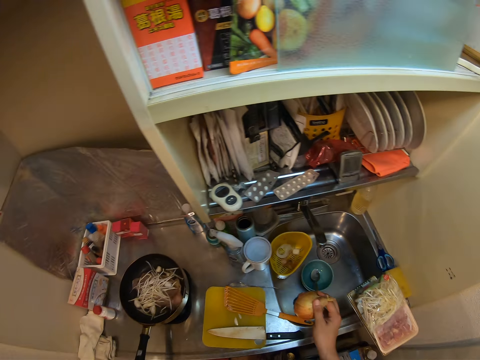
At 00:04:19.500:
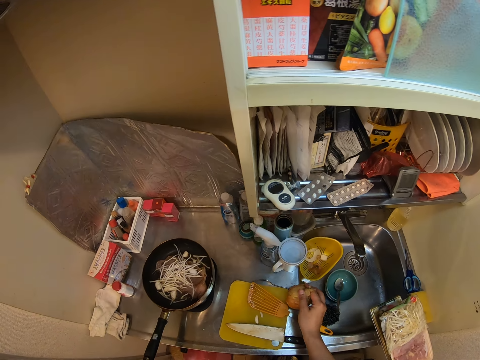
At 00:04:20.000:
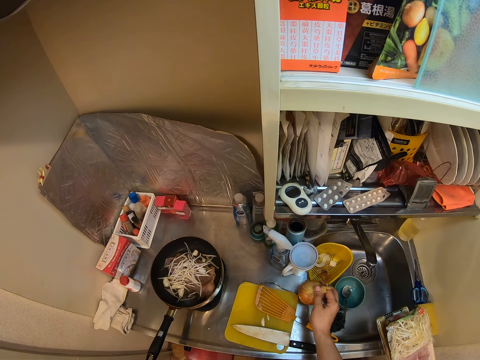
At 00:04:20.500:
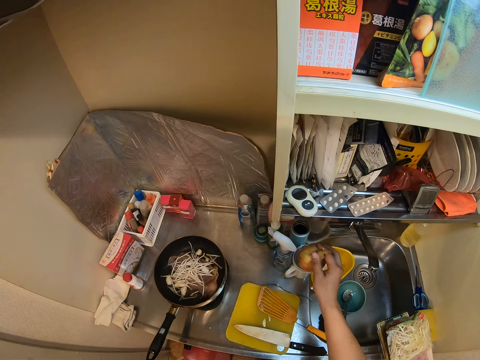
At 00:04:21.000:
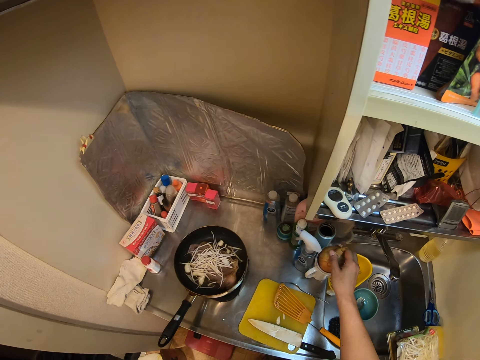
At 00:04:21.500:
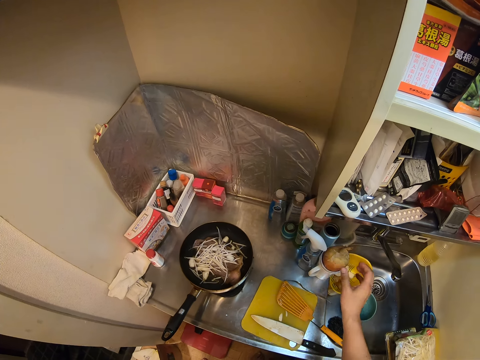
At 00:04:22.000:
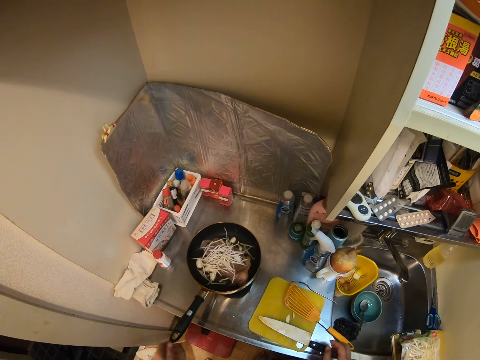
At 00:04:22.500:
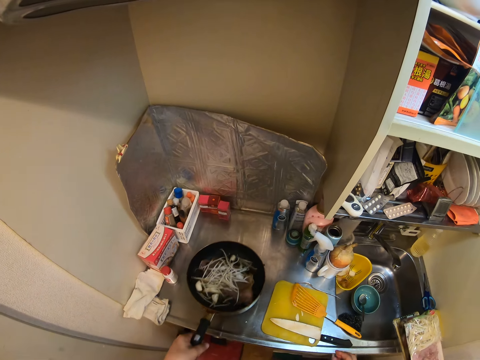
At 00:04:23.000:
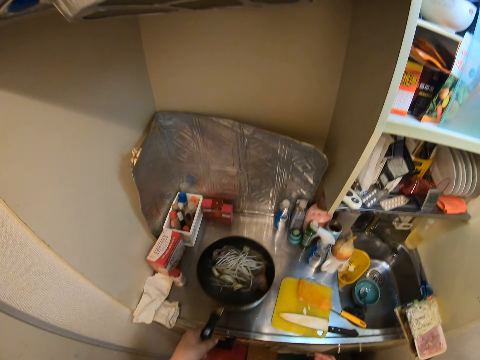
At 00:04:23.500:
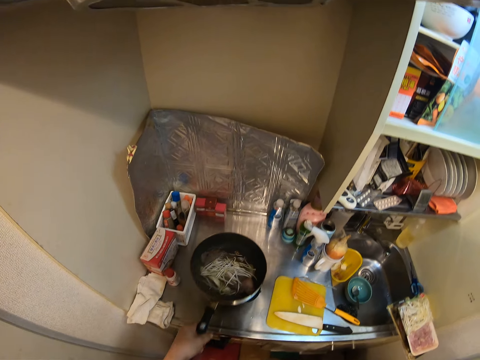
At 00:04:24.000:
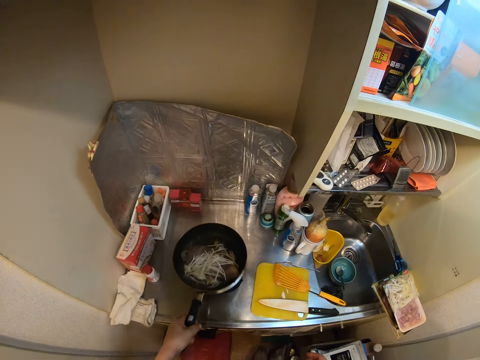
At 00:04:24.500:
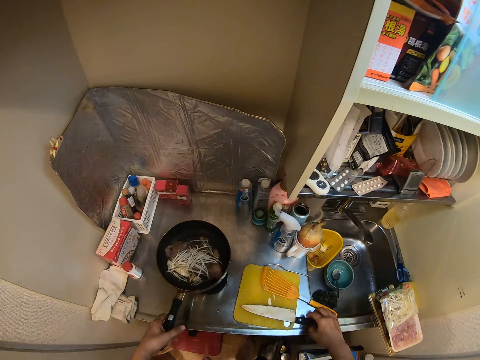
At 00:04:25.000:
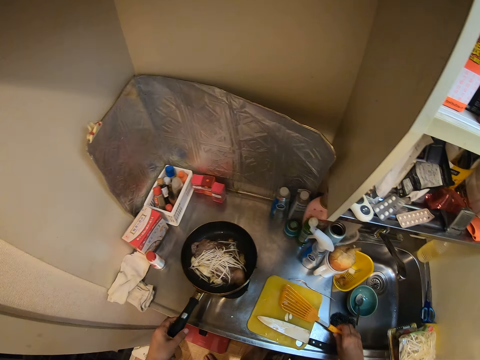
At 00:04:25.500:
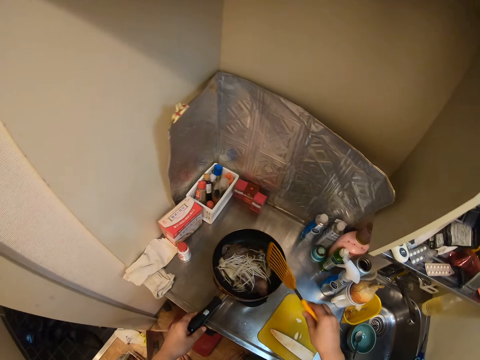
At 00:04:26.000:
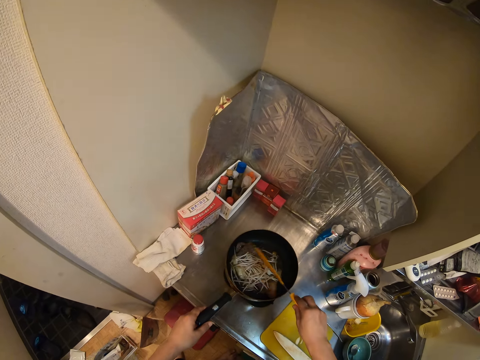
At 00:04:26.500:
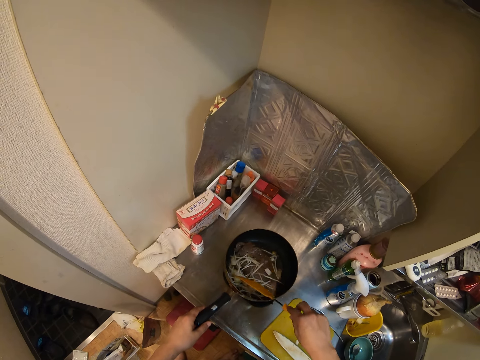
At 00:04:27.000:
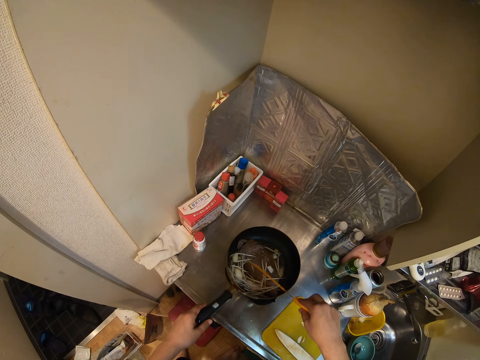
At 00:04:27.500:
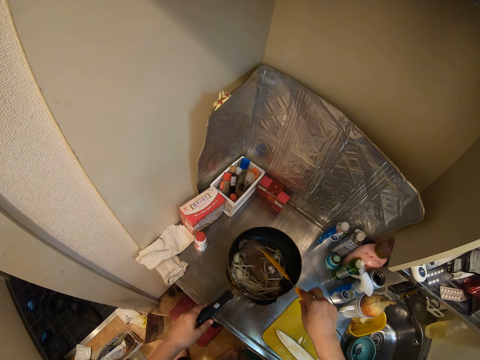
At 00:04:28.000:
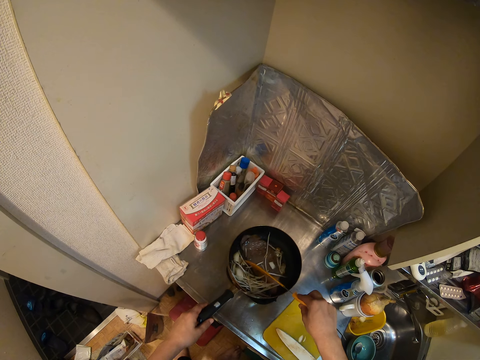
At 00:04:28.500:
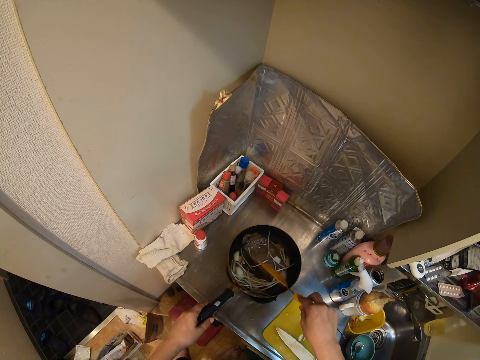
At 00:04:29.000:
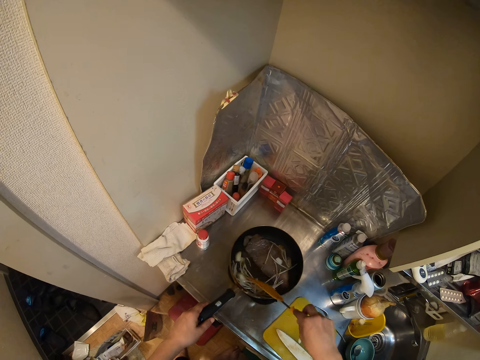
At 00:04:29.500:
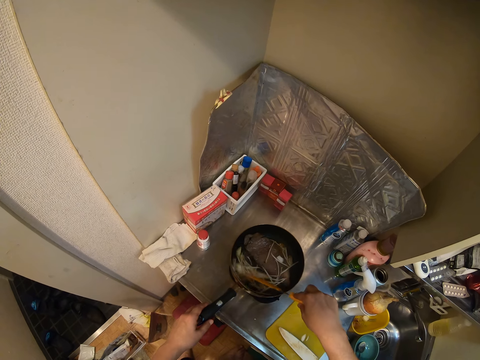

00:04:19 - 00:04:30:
The camera wearer puts the onion on a cup. They pick the pan from the cooker. They shake the pan. They put the pan on the cooker. They pick the spatula from the cutting board. They stir the food with the spatula.

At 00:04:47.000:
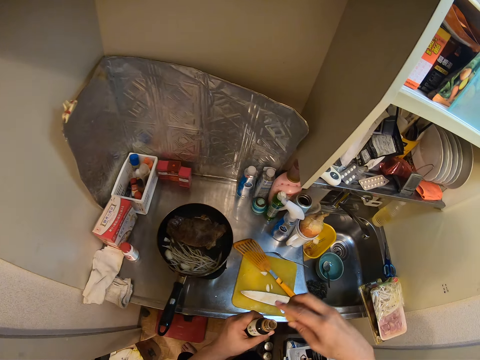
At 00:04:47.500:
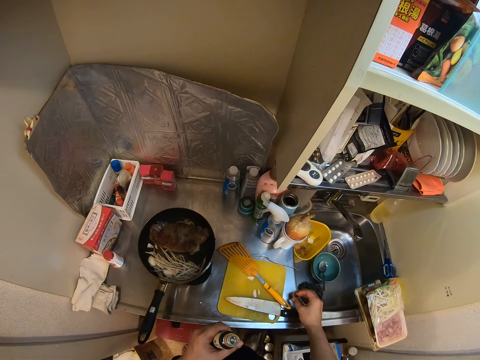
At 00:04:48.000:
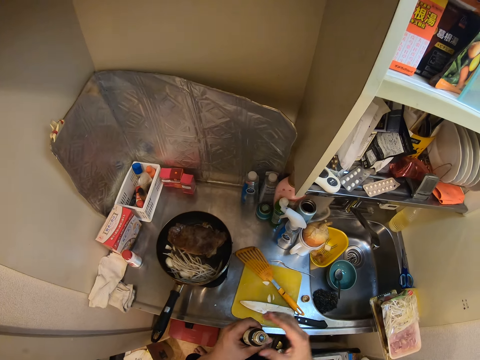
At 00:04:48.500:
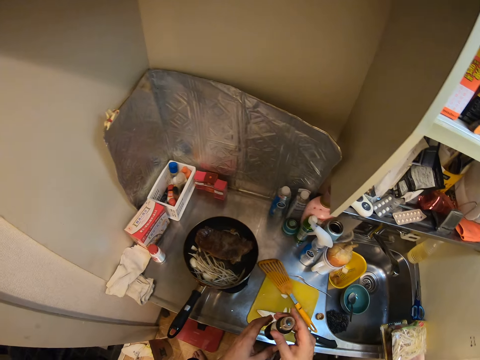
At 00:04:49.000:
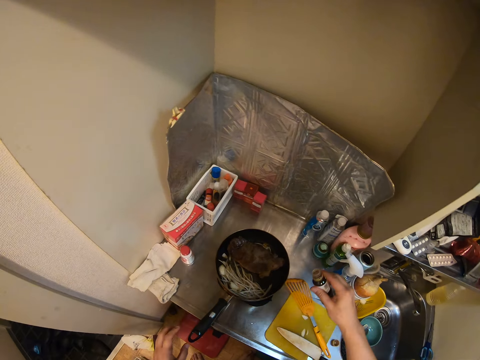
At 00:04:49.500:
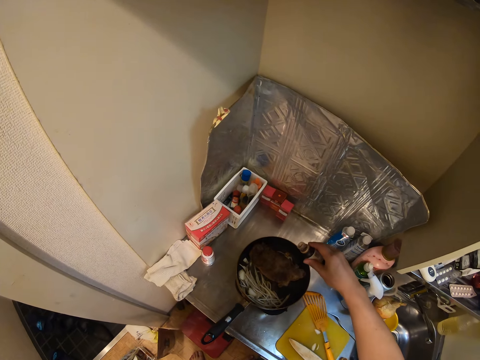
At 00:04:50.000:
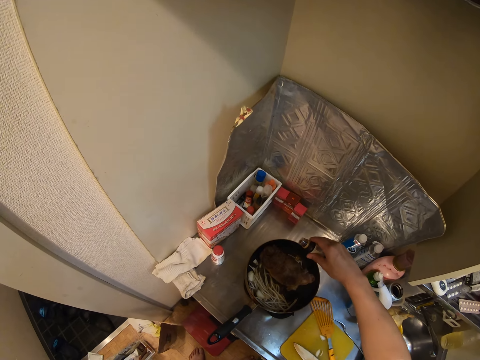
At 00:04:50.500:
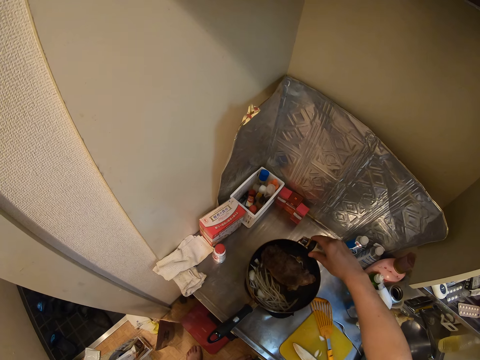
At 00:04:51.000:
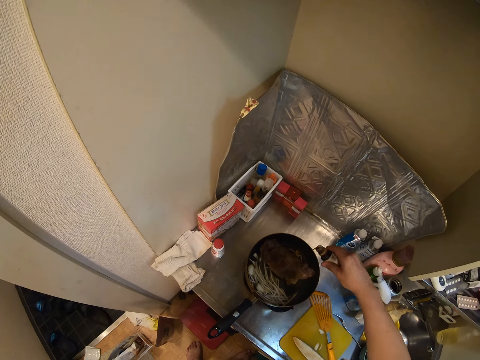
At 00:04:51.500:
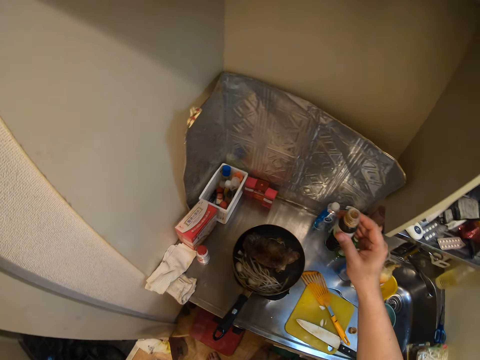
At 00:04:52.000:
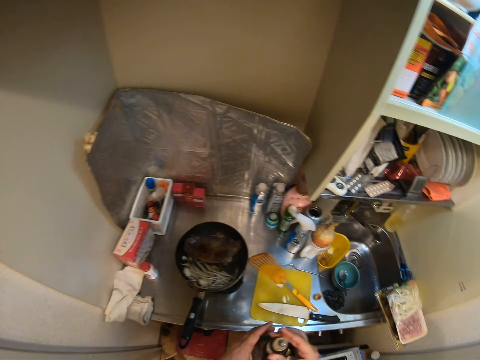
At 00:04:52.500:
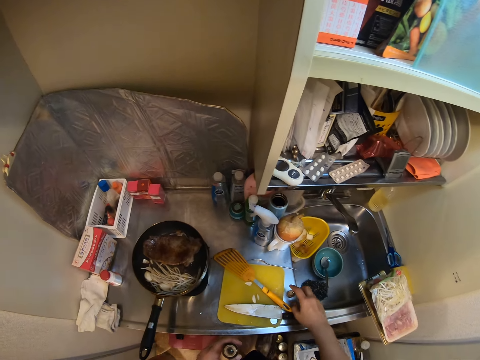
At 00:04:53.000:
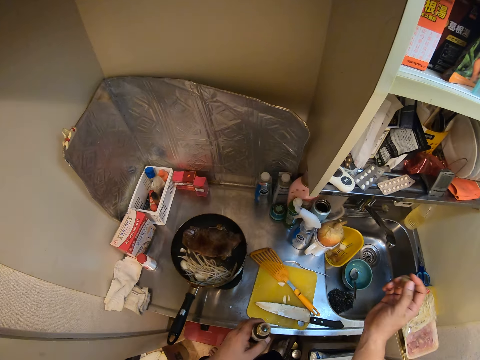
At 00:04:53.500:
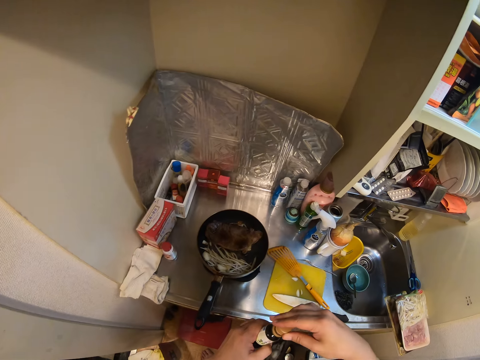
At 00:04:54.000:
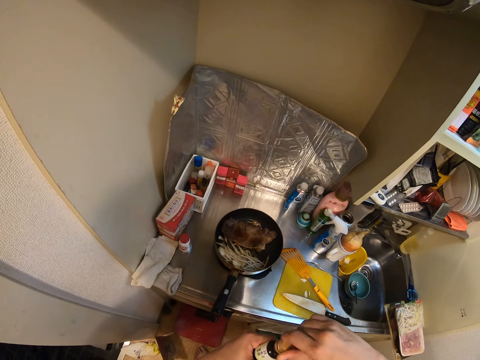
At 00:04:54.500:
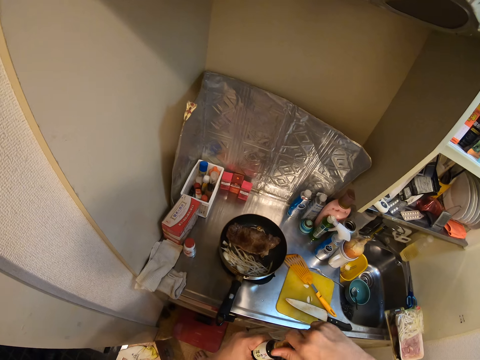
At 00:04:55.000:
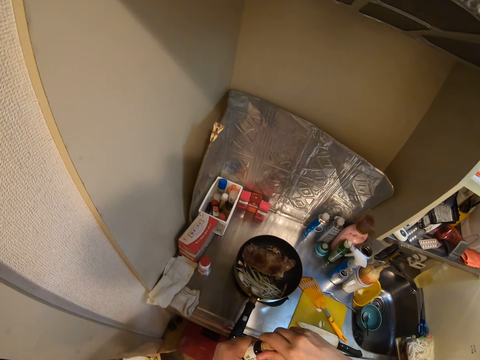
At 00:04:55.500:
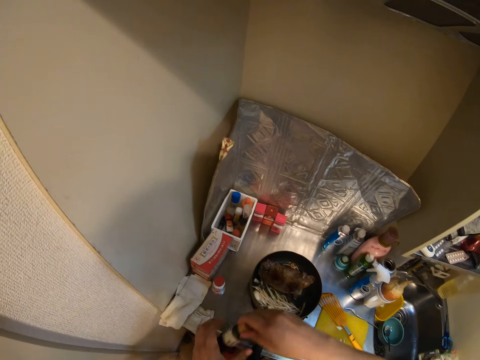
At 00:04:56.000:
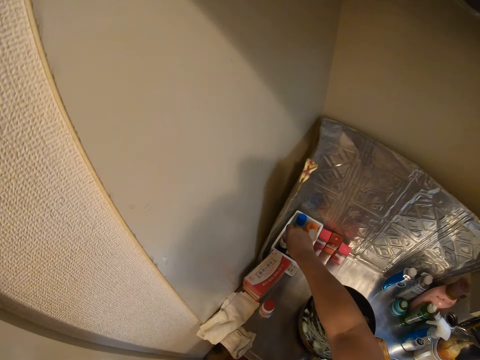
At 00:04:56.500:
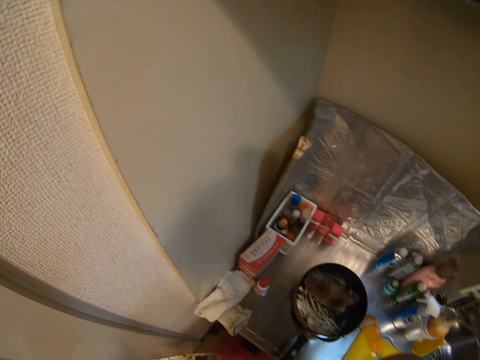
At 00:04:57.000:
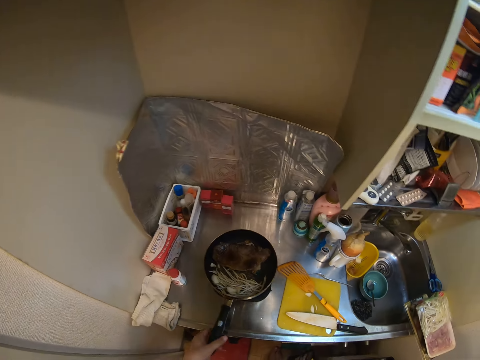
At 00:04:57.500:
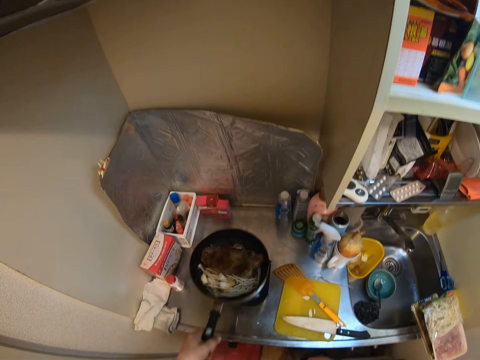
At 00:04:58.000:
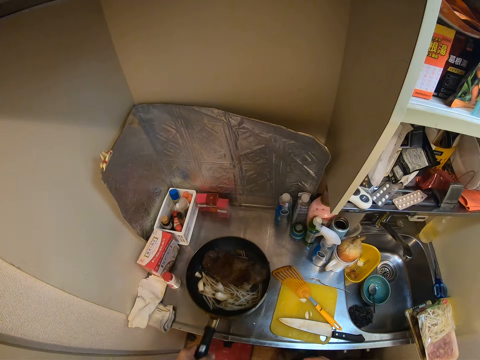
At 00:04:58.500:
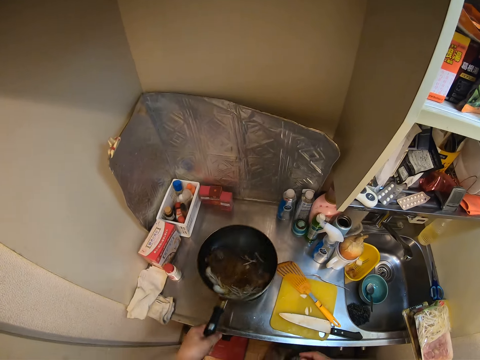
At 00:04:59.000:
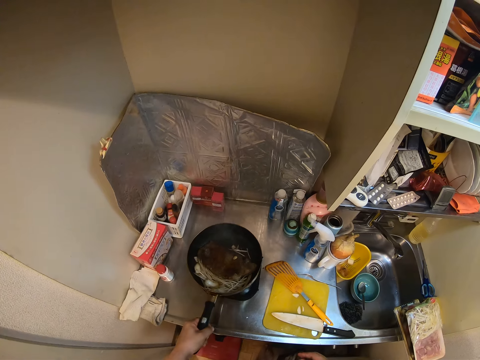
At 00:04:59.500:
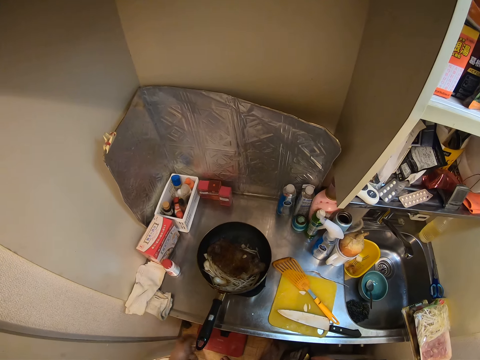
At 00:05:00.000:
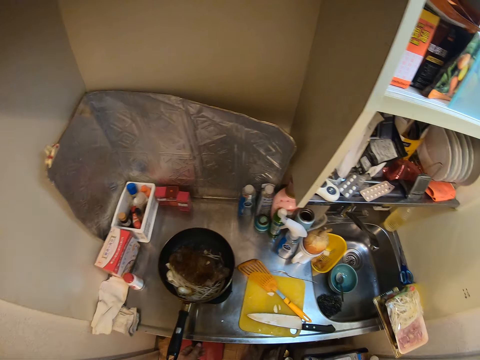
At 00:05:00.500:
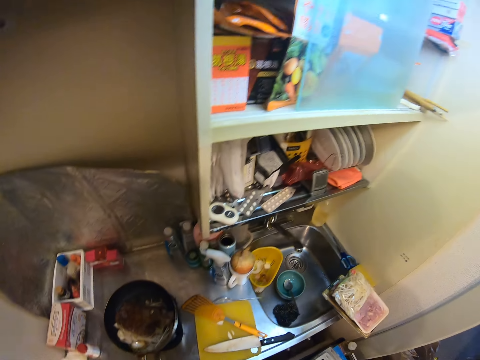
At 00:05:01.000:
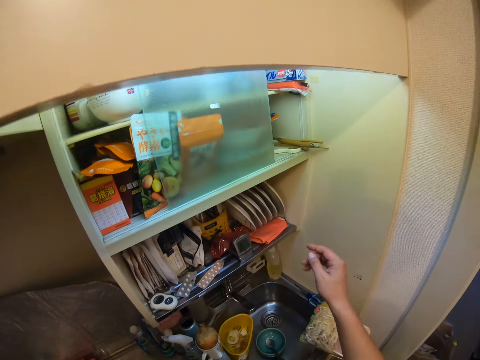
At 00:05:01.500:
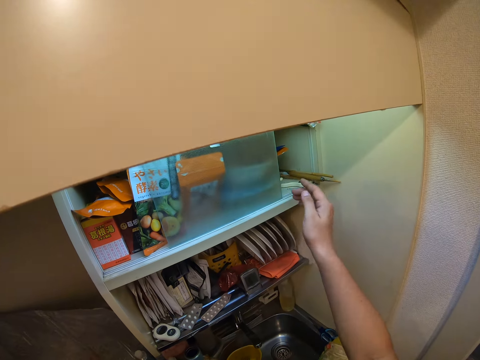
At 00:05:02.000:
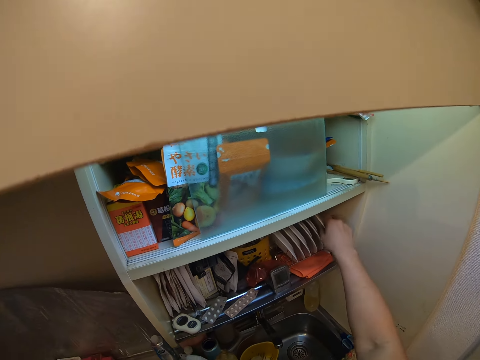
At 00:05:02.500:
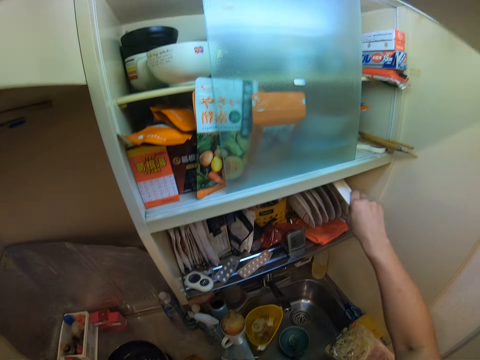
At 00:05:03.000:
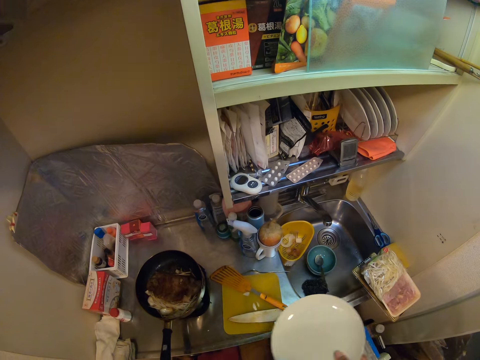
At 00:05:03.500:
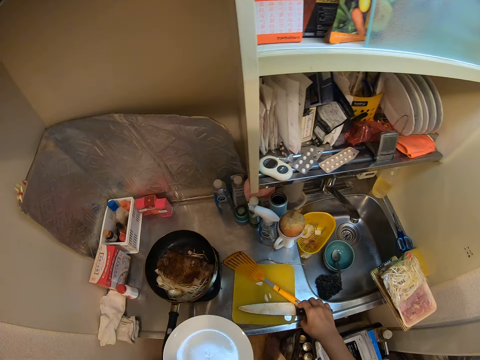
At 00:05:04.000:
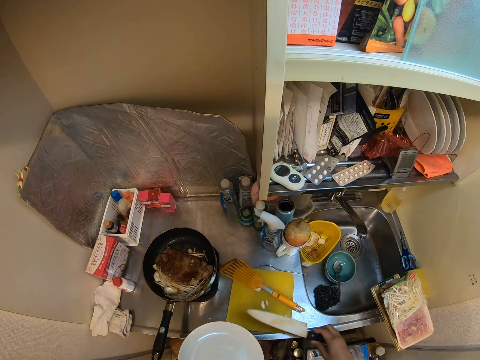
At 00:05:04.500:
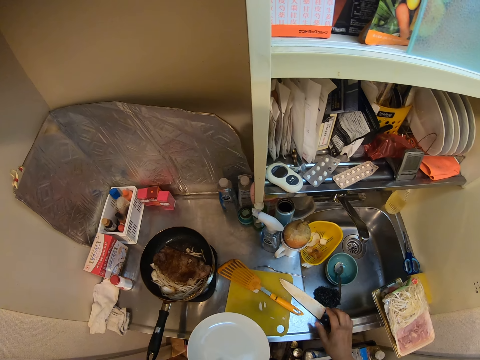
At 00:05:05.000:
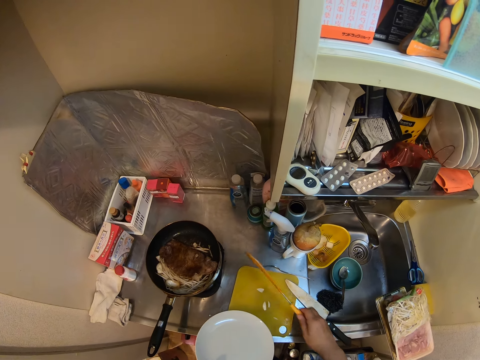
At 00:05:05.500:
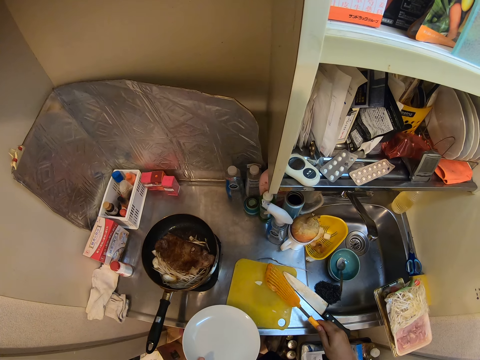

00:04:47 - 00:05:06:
The camera wearer puts the bottle cap on the kitchen countertop. He passes the bottle from his left hand to his right hand. He pours liquid from the bottle into the pan. He passes the bottle from his right hand to his left hand. He picks the bottle cap from the kitchen countertop. He puts the bottle cap back on the bottle. He puts the bottle back in the container on the kitchen countertop. He picks the pan from the cooker with his left hand. He shakes the pan with his left hand. He puts the pan back on the cooker. He picks a plate from the shelf. He moves a knife from the cutting board to the kitchen countertop. He picks the spatula from the cutting board. He moves food remains on the cutting board with the spatula.
